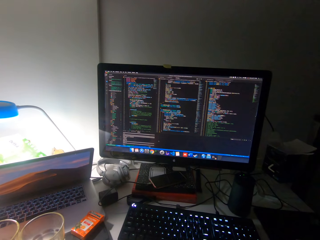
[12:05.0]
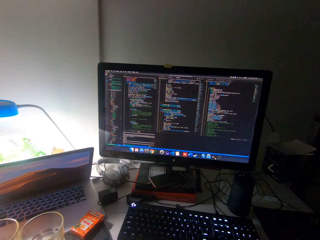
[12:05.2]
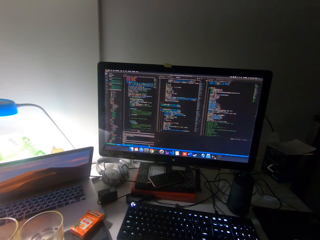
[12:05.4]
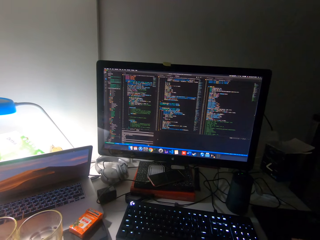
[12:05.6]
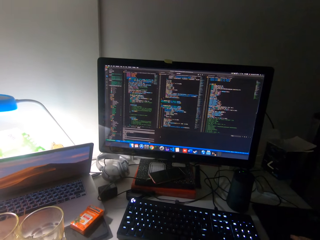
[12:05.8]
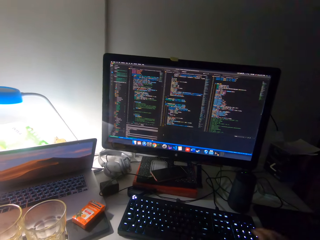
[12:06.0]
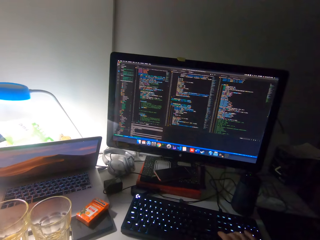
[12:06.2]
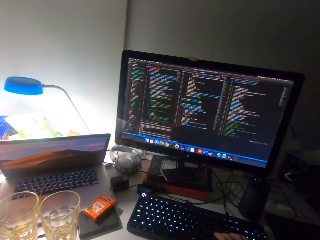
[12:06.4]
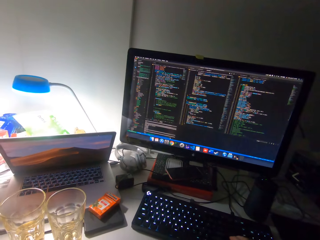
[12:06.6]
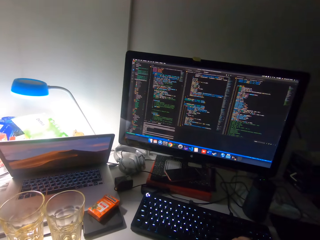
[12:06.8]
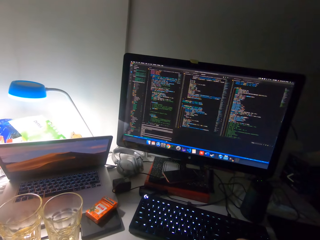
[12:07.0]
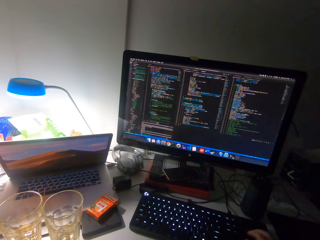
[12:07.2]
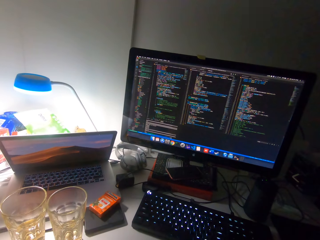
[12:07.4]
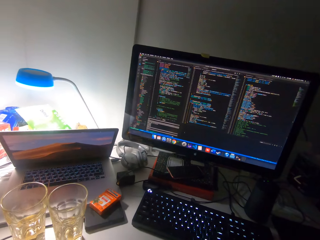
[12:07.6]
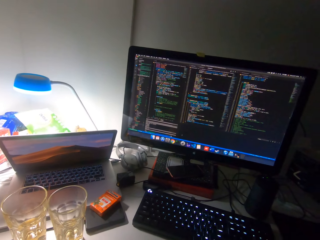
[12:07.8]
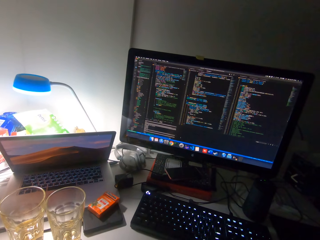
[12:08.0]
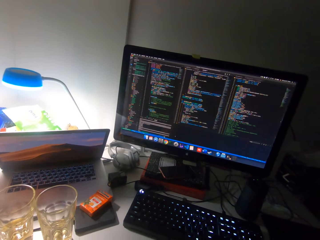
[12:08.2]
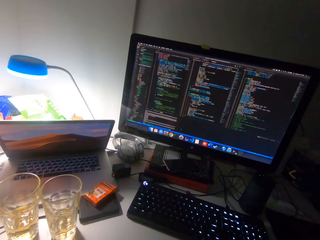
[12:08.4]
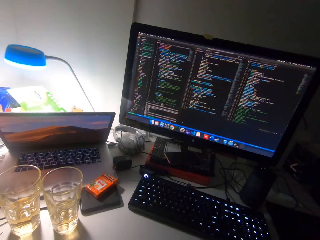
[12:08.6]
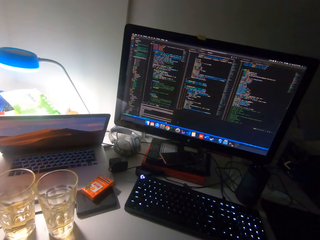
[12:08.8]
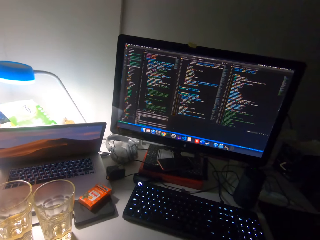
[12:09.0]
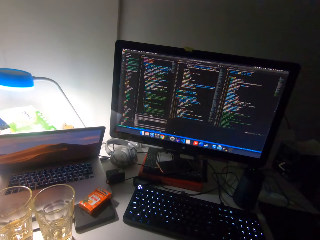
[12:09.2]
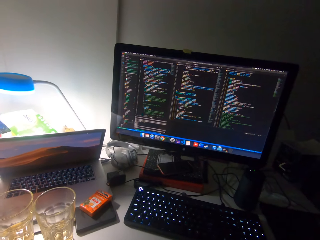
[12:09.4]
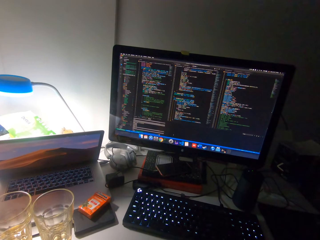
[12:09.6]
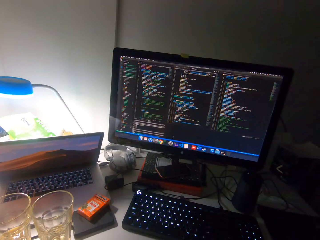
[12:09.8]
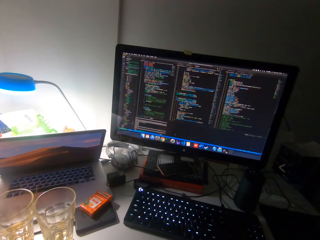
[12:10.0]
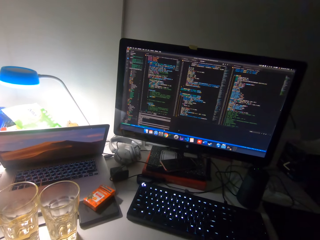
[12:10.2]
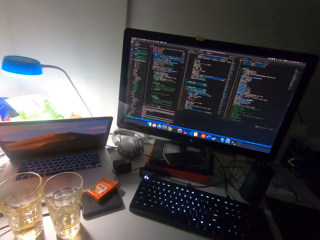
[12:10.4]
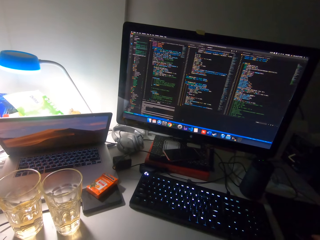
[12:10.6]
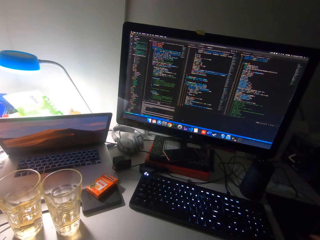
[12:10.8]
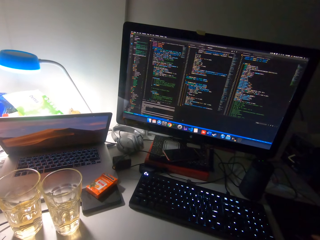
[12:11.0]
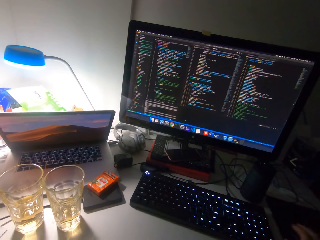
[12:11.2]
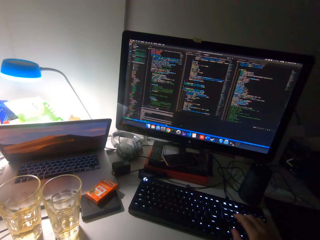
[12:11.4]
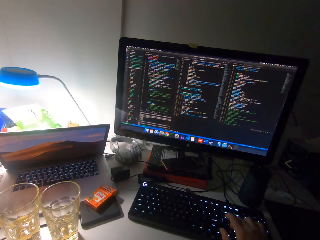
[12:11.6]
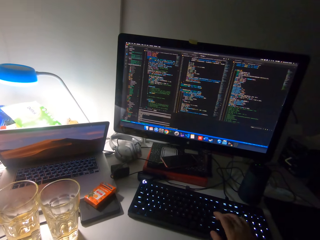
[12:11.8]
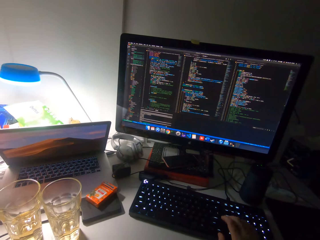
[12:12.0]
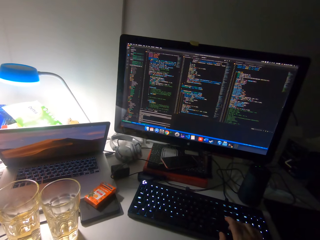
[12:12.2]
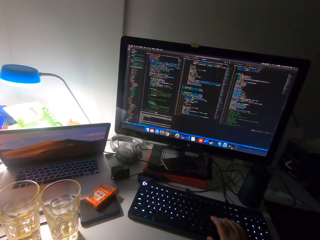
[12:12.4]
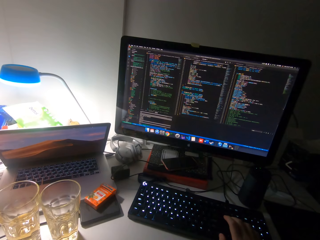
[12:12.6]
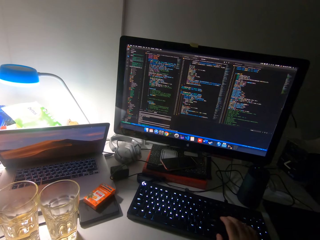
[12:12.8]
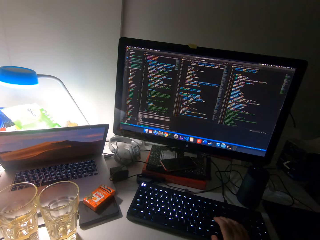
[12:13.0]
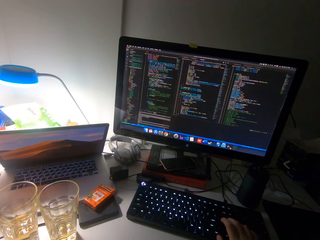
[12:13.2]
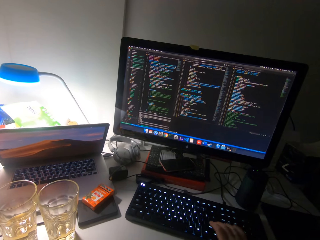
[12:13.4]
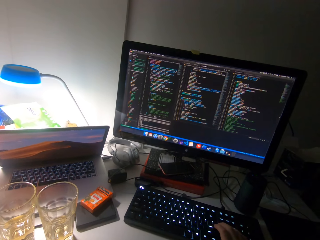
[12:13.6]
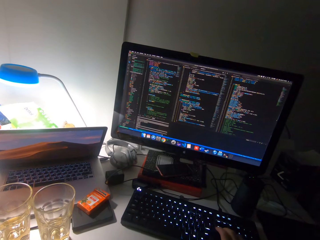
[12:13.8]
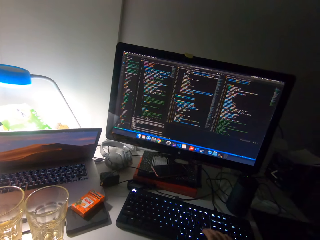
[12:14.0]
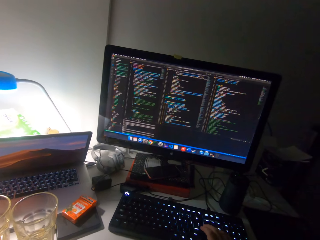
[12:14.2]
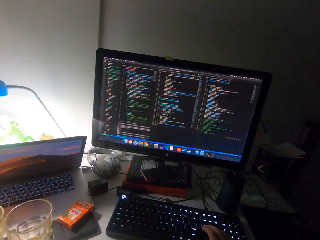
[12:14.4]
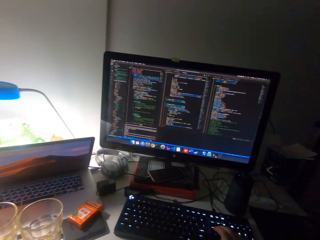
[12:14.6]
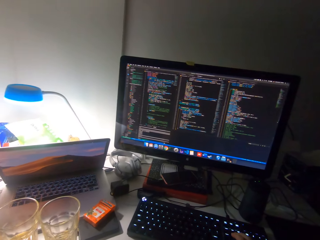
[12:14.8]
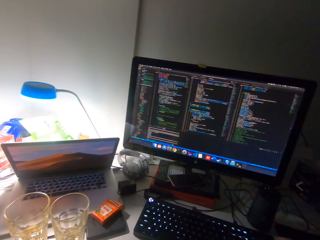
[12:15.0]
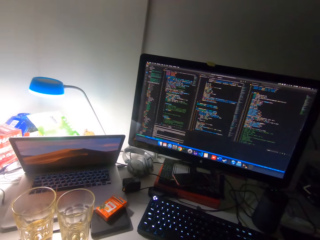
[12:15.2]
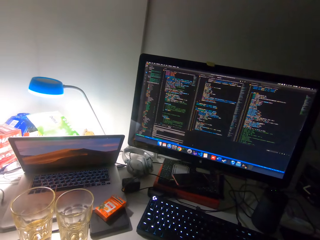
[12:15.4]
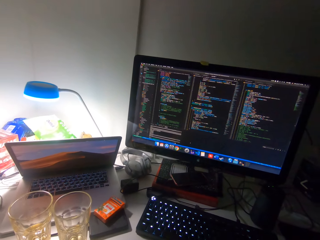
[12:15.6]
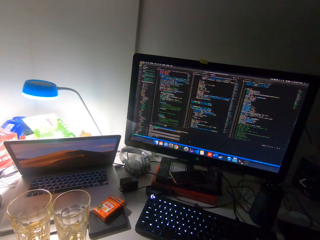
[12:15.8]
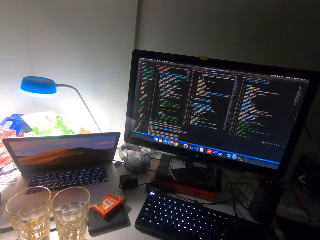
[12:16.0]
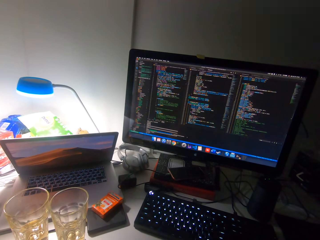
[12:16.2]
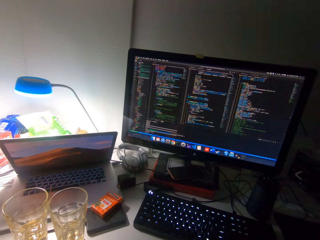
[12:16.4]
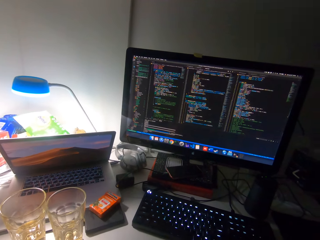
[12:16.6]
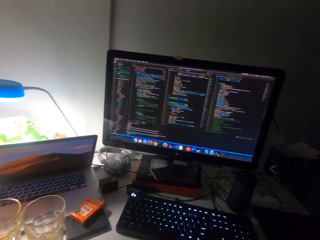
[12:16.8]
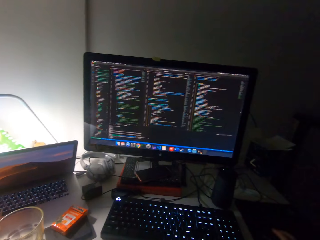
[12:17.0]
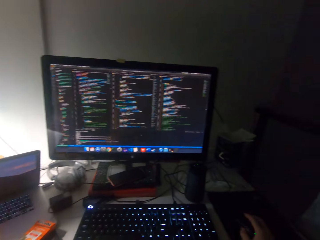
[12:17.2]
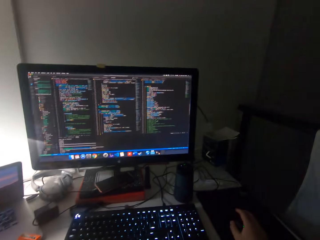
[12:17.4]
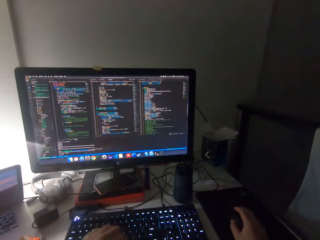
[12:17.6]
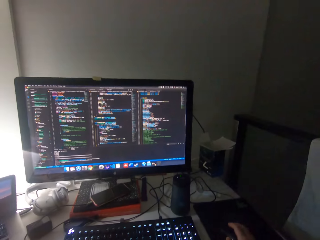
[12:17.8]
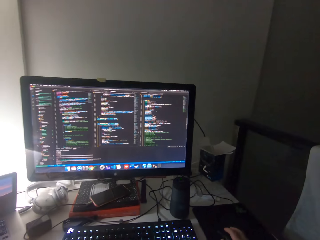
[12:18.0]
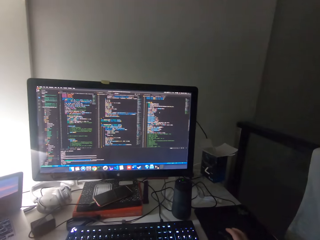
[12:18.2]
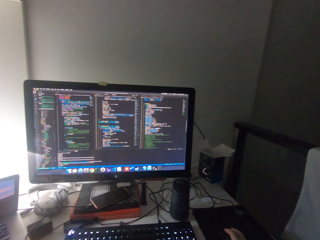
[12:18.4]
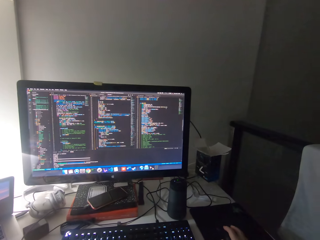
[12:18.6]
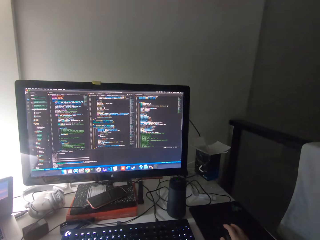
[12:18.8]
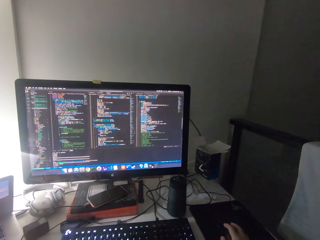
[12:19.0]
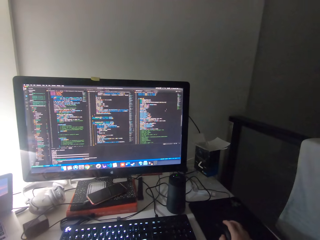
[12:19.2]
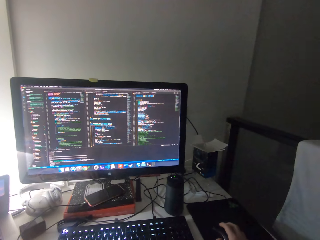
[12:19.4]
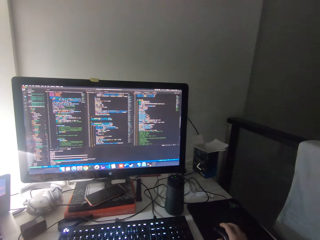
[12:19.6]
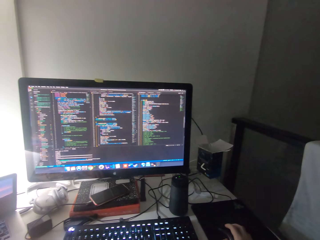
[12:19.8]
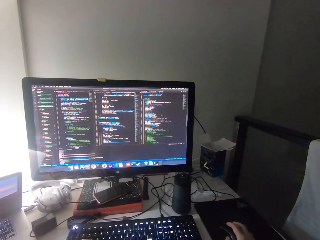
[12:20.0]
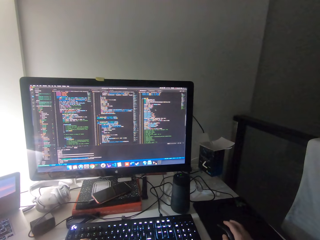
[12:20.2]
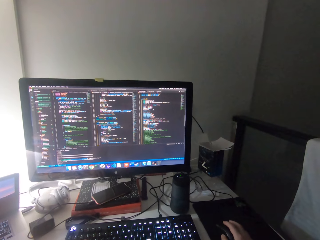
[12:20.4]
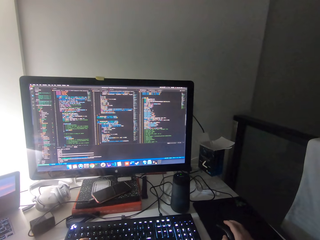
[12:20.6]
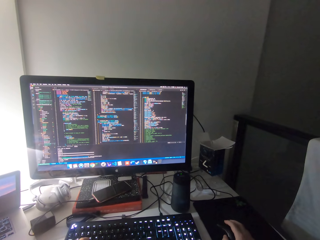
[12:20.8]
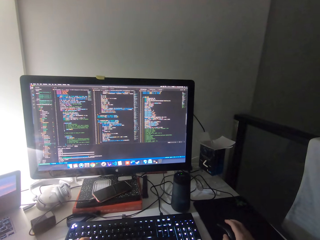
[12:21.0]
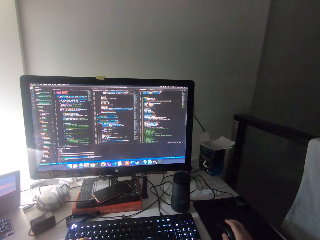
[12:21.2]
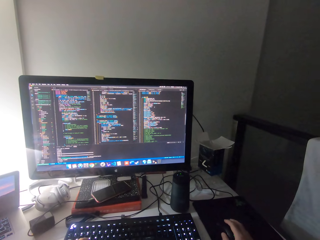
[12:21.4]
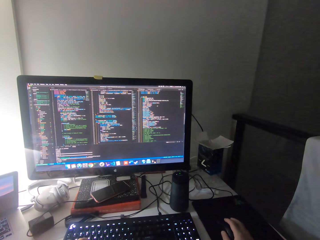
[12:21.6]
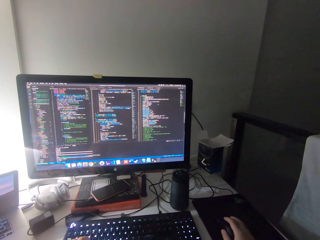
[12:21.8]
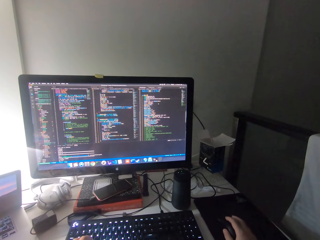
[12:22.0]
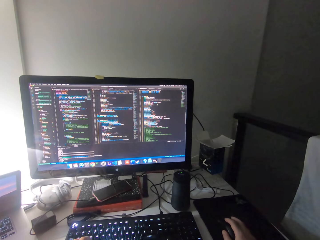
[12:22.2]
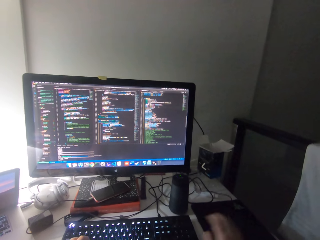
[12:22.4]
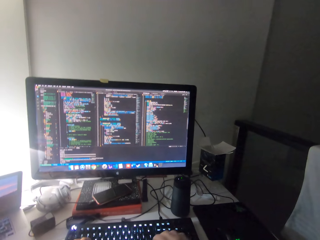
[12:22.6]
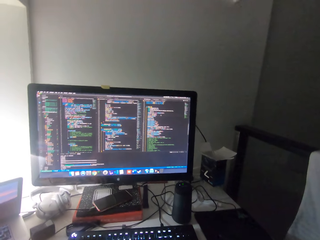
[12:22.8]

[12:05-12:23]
The camera wearer types on the keyboard. He types on the keyboard with his right hand. He watches the screen and holds a mouse.

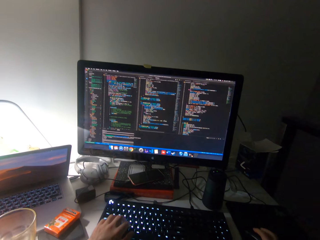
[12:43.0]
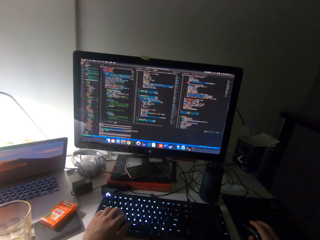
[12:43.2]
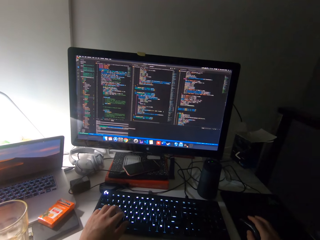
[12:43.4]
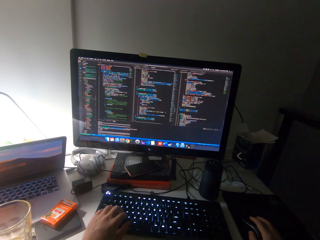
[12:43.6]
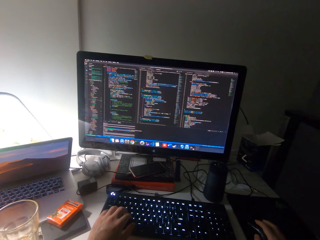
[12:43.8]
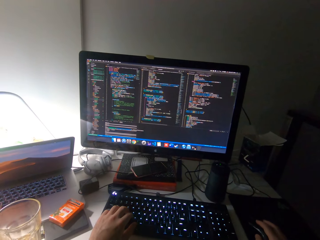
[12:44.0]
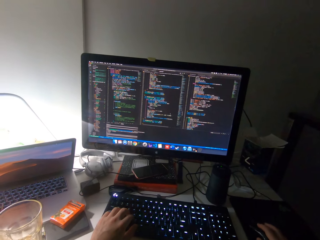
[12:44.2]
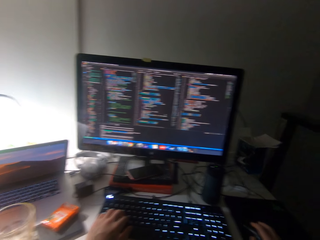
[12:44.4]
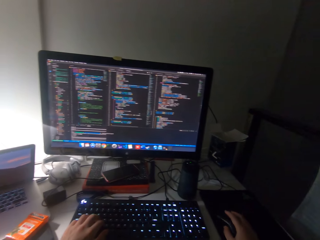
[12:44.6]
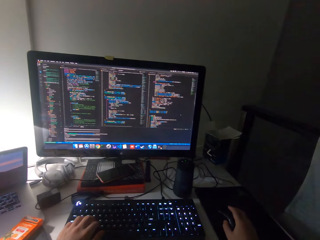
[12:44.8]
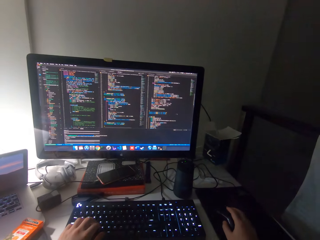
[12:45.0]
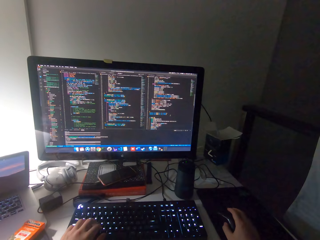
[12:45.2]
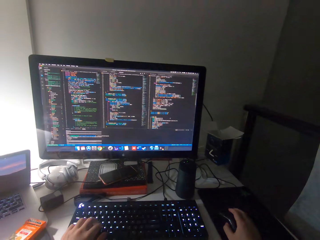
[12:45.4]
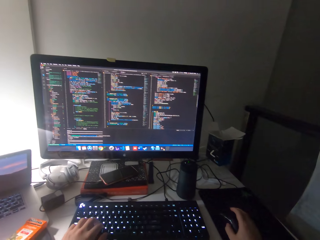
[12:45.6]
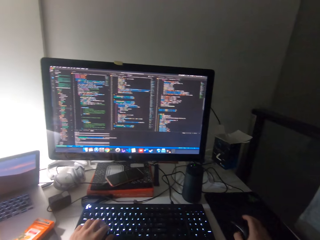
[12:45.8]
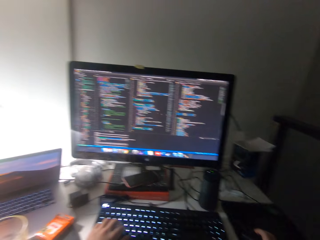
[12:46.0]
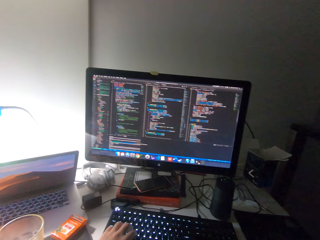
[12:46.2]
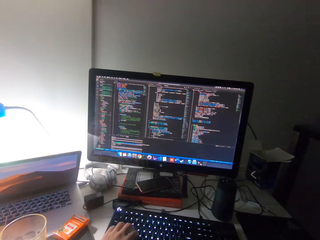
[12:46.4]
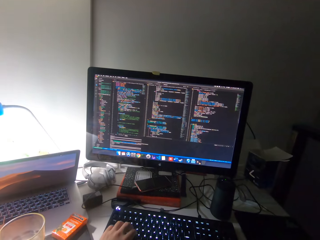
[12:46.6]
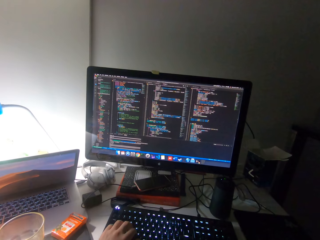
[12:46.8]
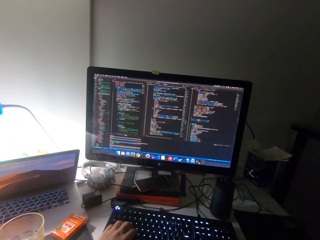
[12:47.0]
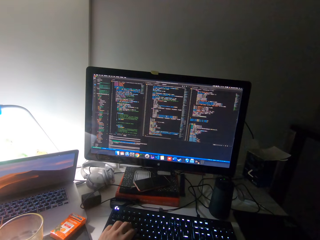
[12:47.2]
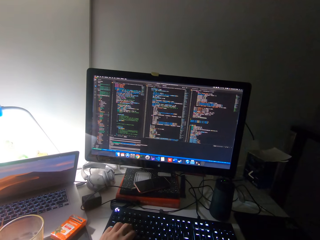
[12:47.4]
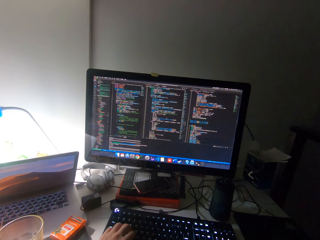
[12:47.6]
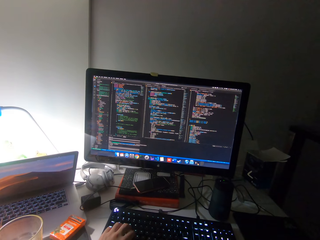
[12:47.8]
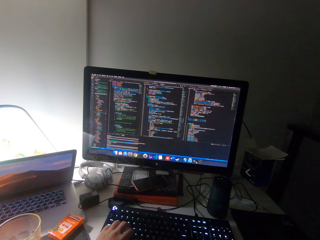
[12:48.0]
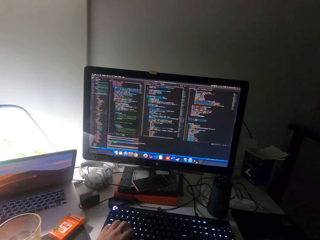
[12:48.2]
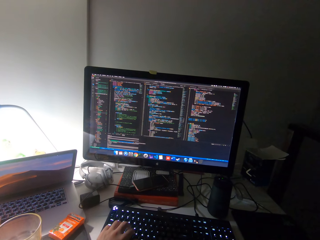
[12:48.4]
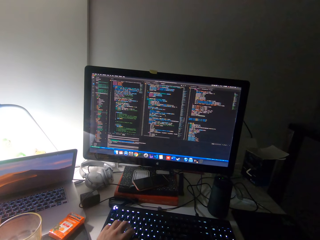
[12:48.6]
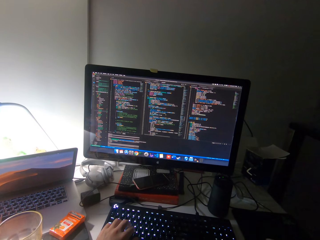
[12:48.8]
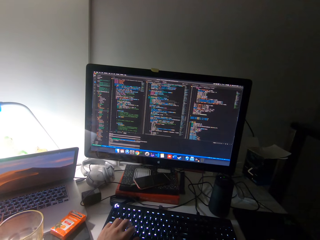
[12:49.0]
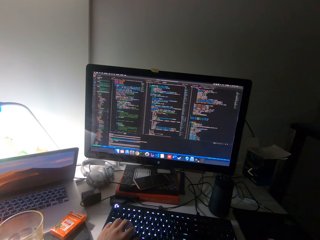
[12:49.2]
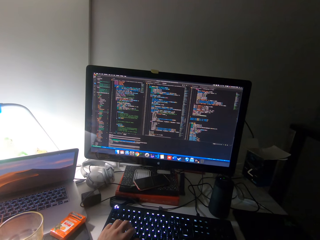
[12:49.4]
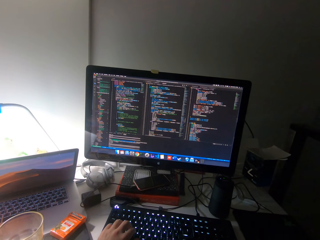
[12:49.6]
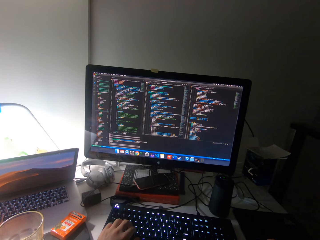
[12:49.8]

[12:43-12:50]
The camera wearer operates the mouse with his right hand. He watches the screen.
